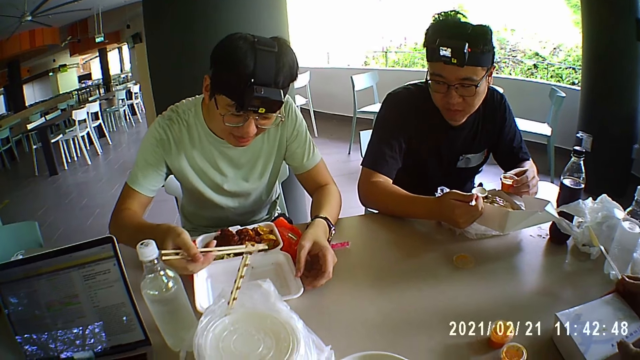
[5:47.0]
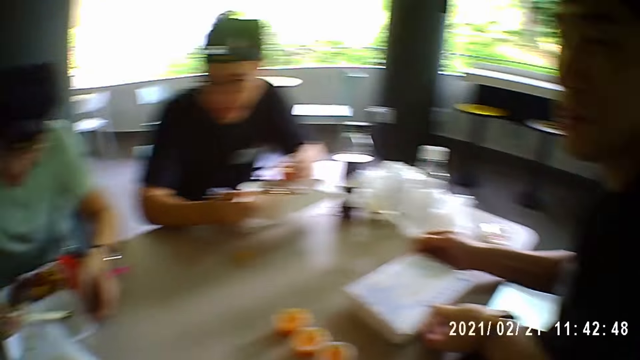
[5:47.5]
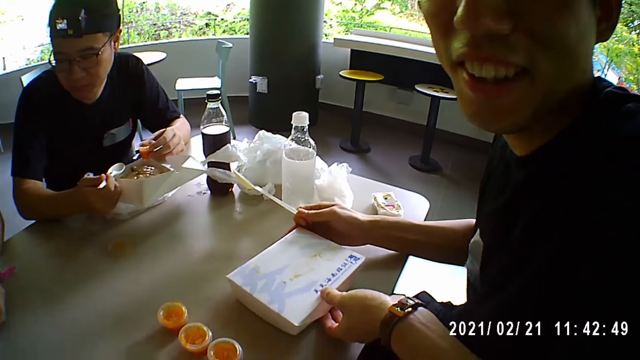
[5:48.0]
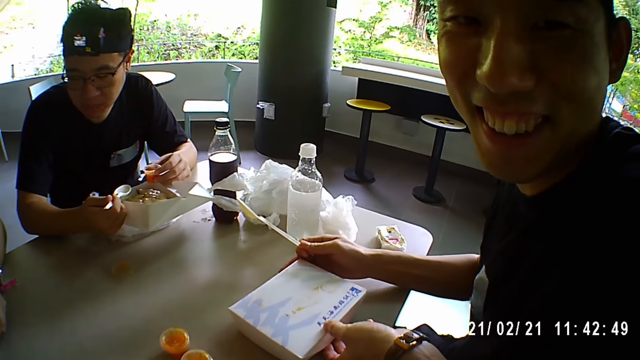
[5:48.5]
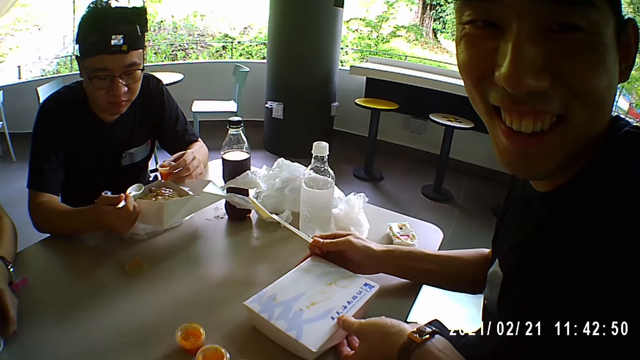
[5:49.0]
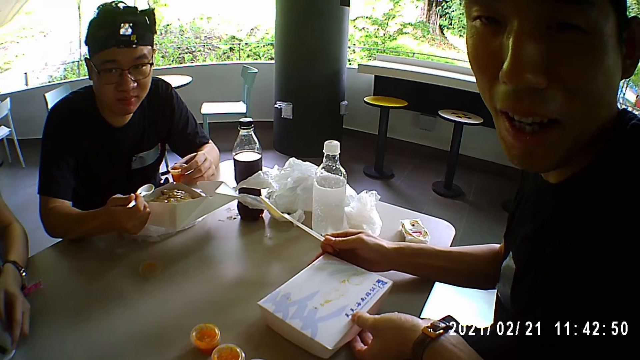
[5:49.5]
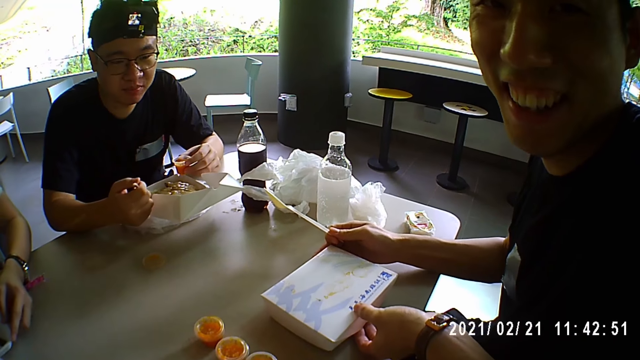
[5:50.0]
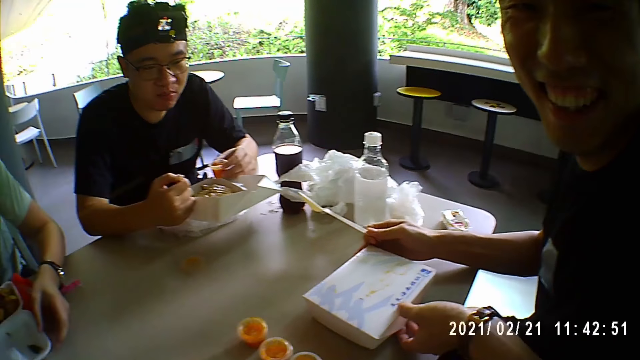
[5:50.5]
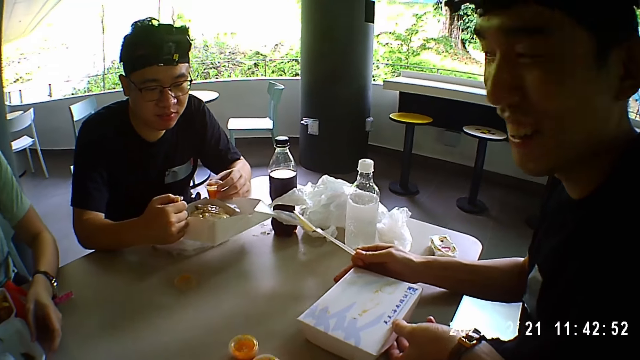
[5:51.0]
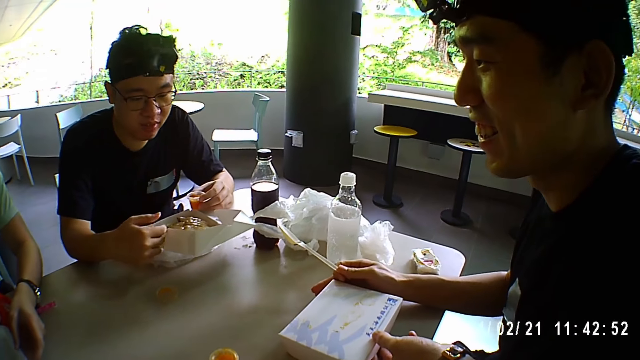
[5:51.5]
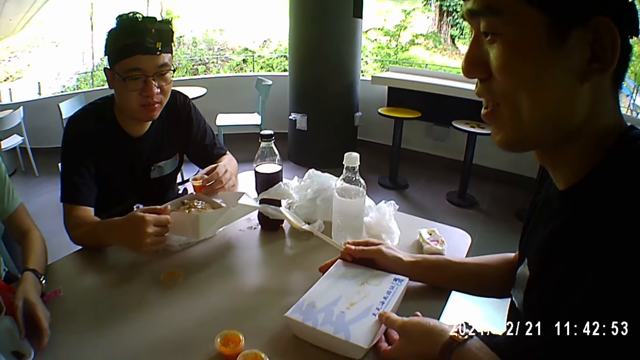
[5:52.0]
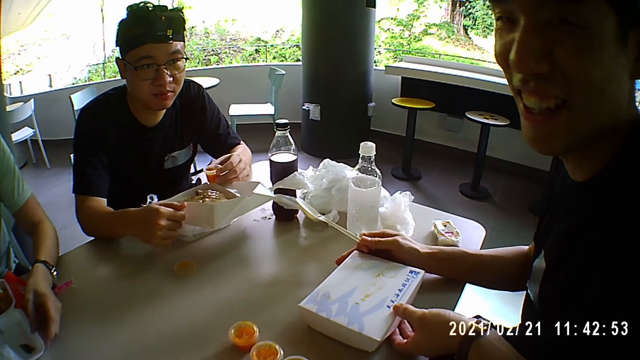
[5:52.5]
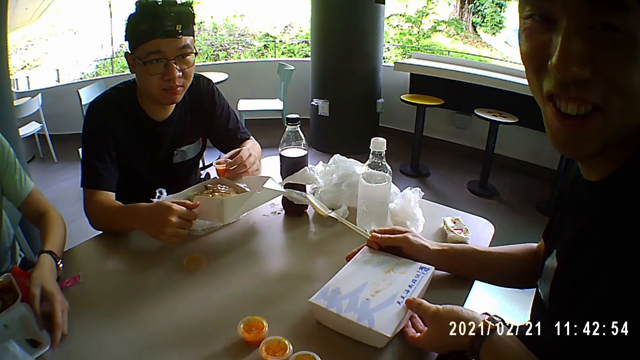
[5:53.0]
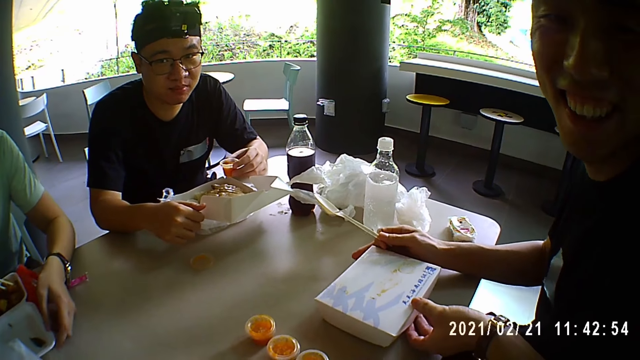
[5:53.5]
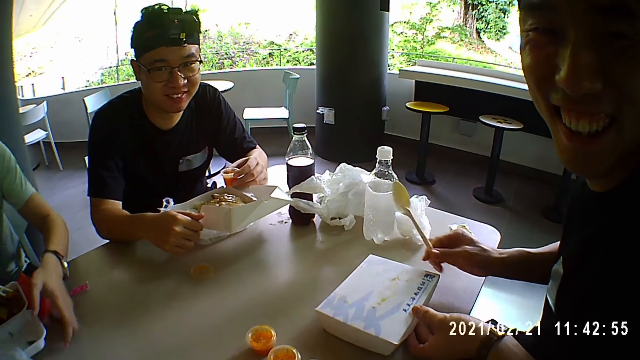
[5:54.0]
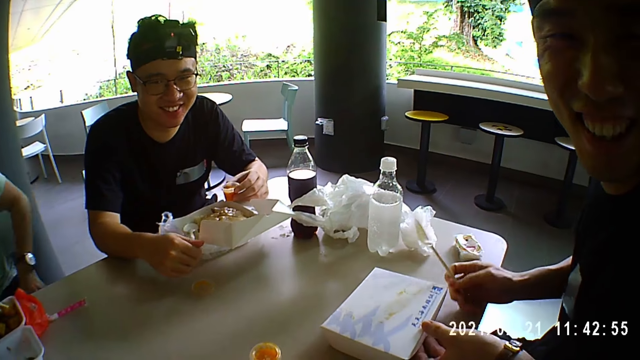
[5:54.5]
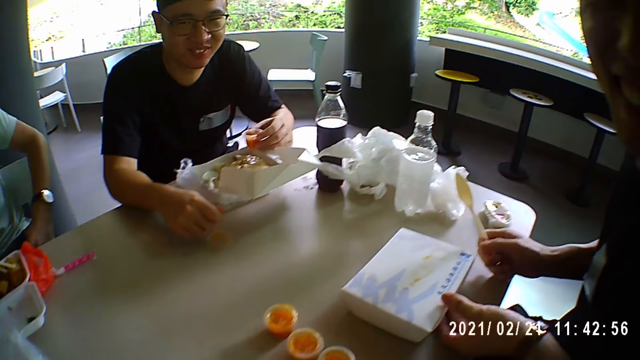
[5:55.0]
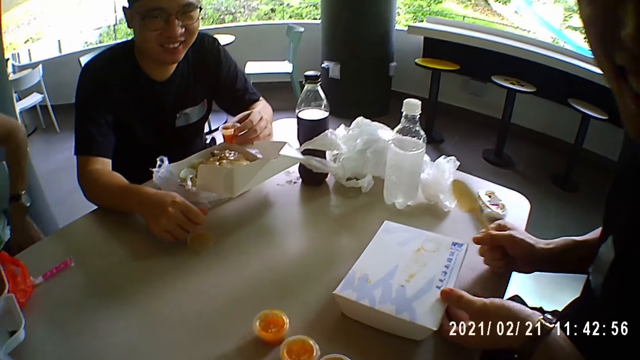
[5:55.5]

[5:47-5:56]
A man looks at something. Another man replies to the camera wearer.

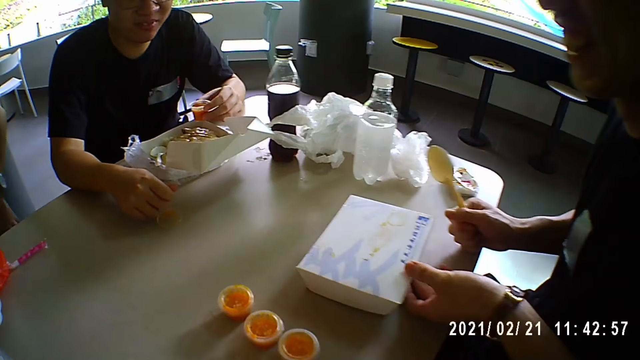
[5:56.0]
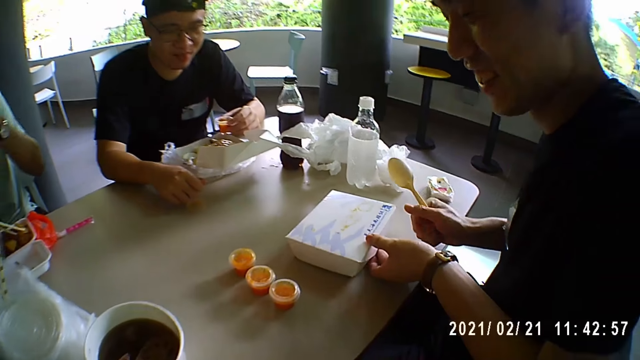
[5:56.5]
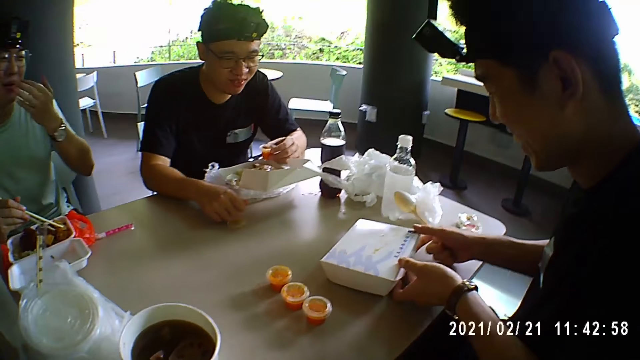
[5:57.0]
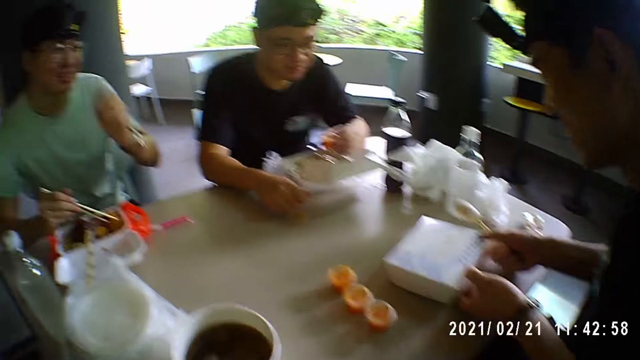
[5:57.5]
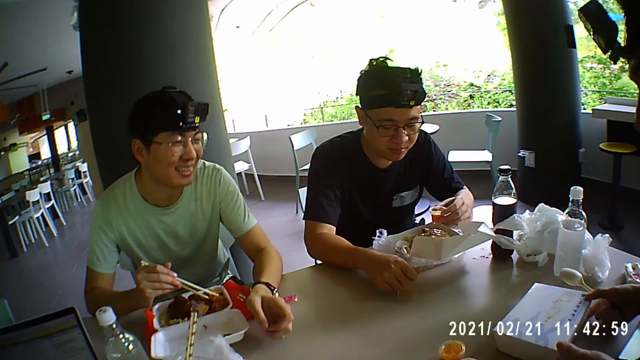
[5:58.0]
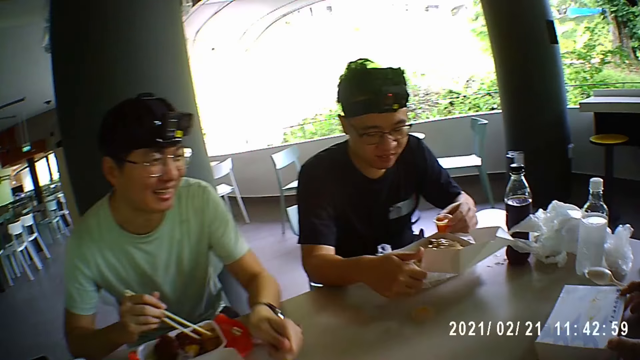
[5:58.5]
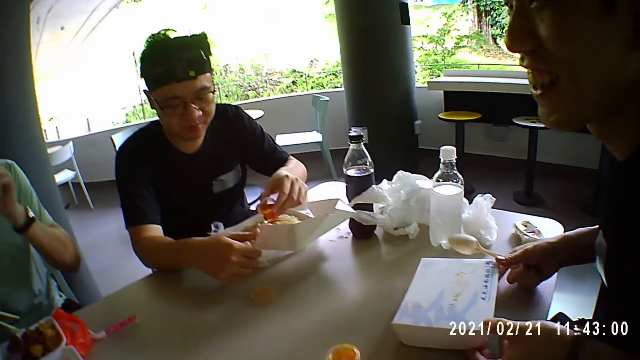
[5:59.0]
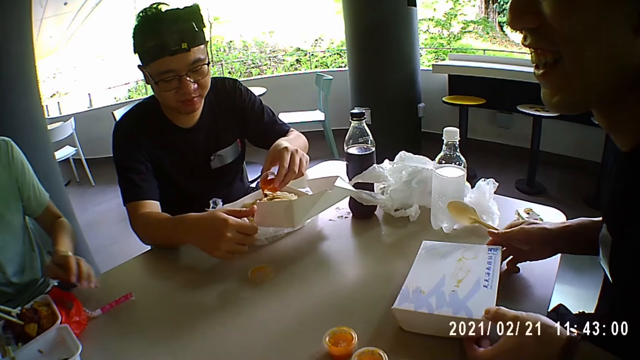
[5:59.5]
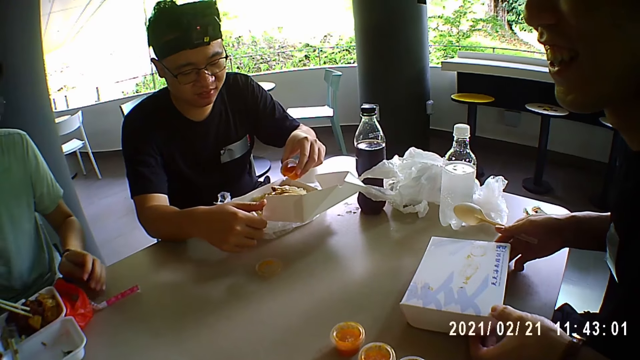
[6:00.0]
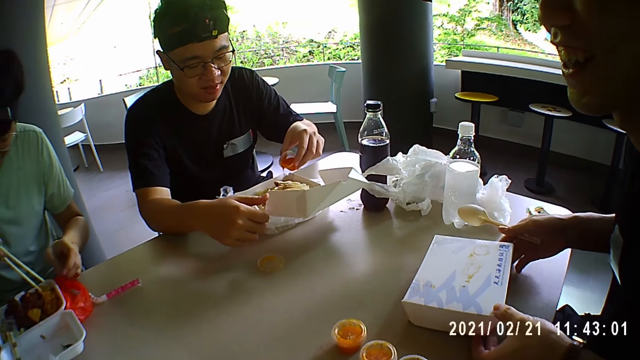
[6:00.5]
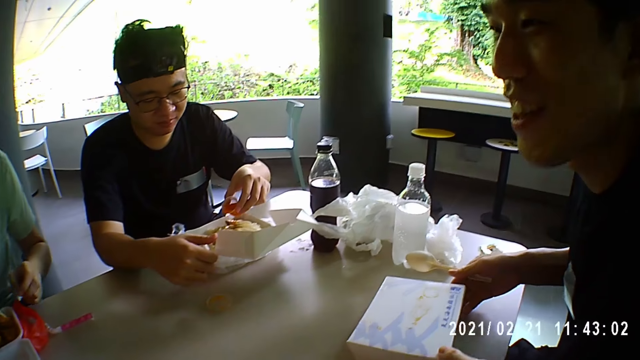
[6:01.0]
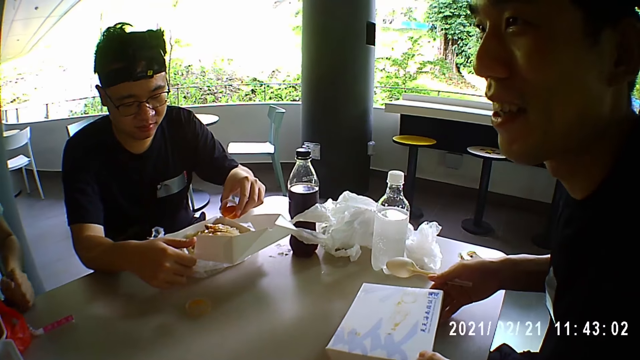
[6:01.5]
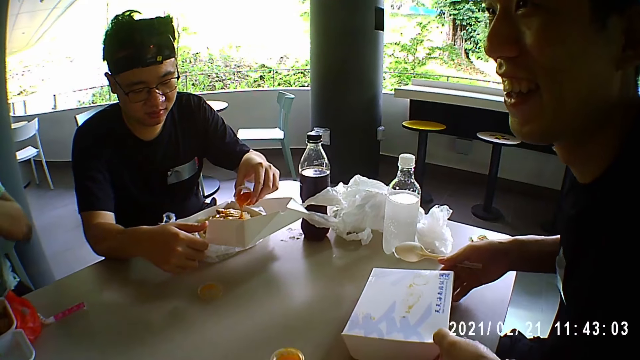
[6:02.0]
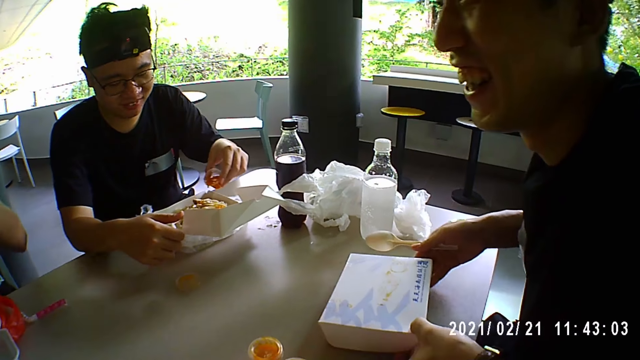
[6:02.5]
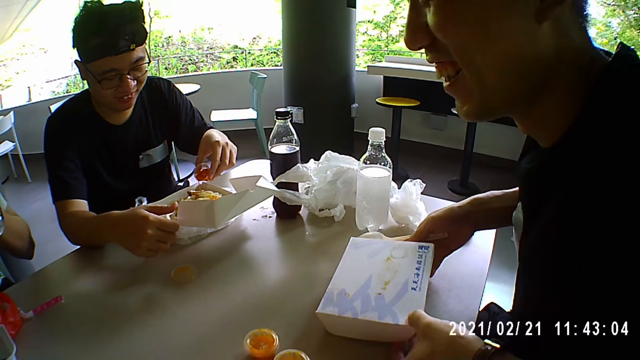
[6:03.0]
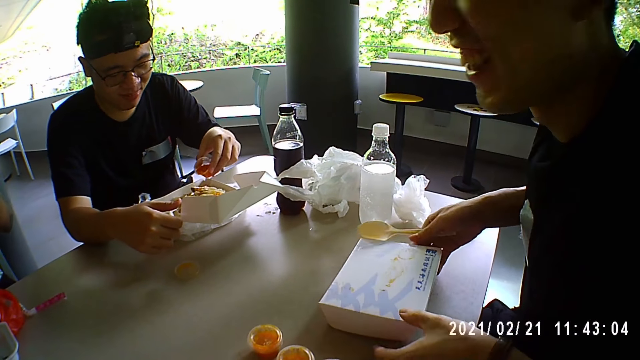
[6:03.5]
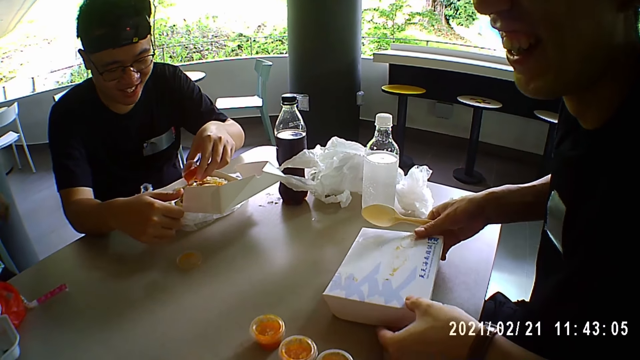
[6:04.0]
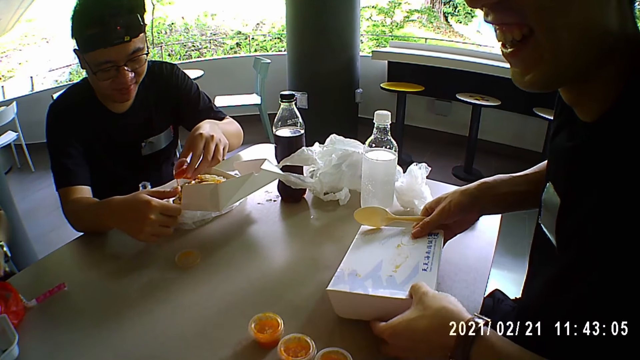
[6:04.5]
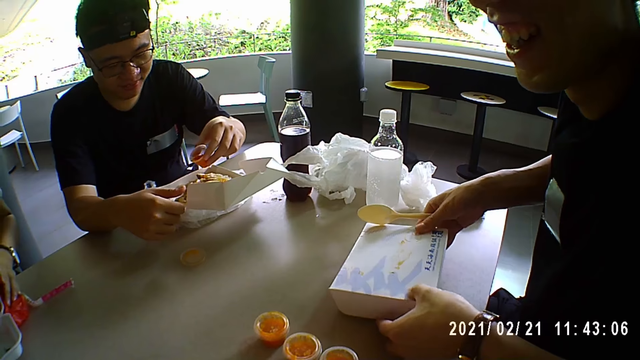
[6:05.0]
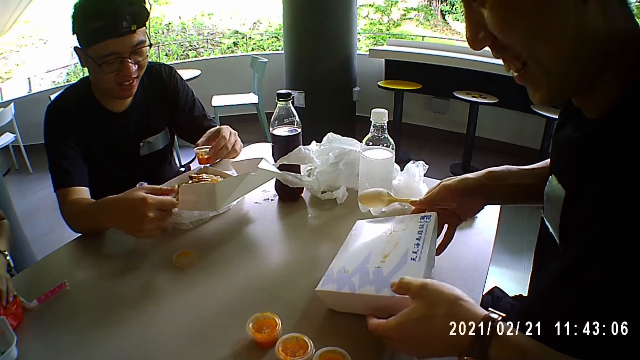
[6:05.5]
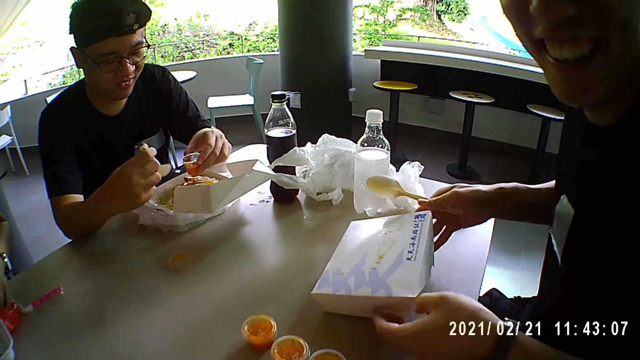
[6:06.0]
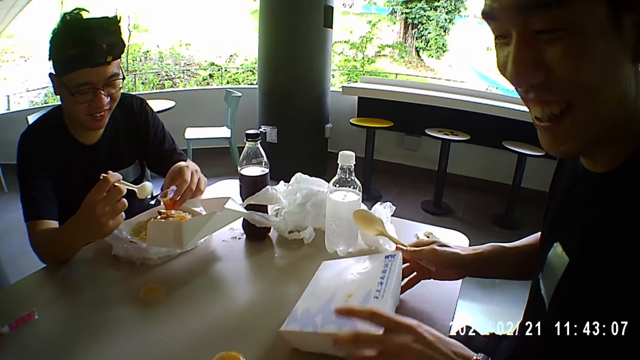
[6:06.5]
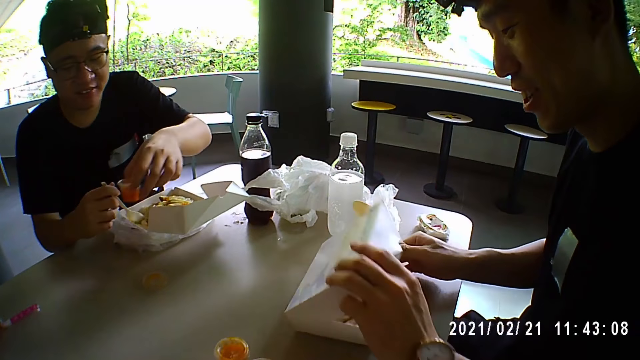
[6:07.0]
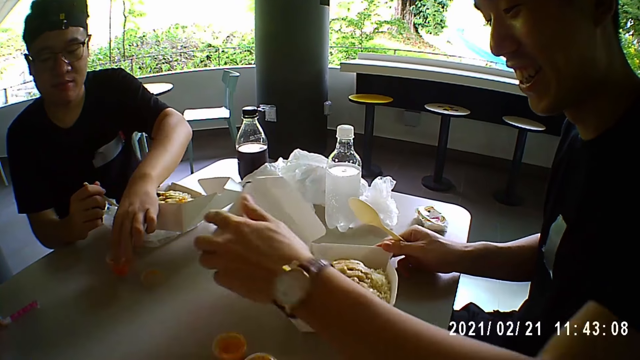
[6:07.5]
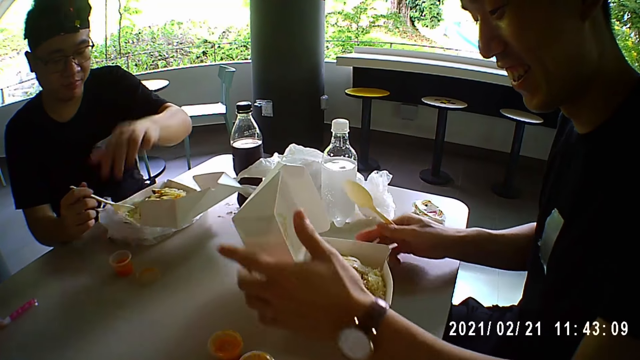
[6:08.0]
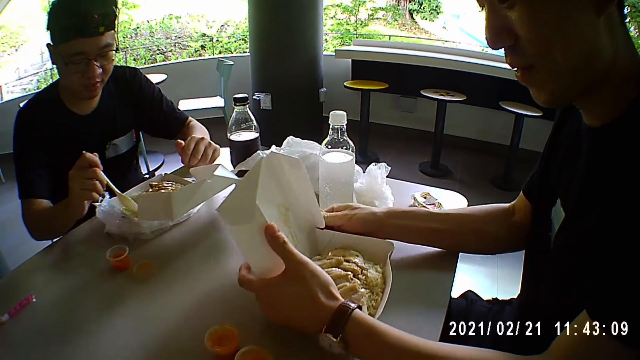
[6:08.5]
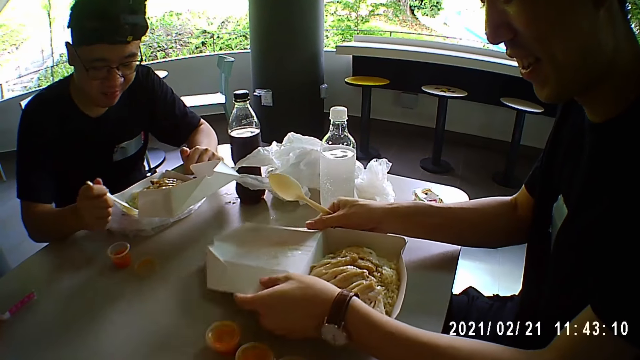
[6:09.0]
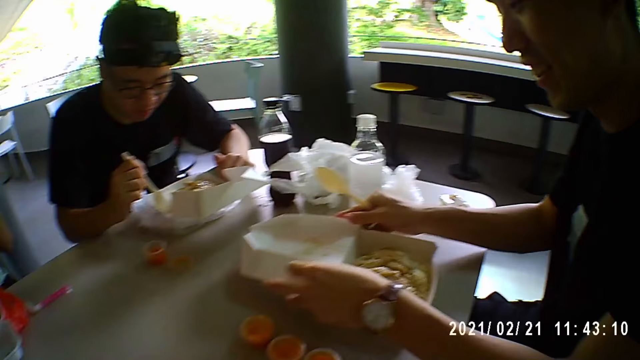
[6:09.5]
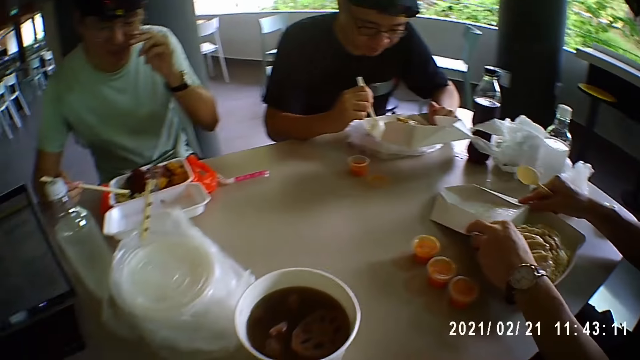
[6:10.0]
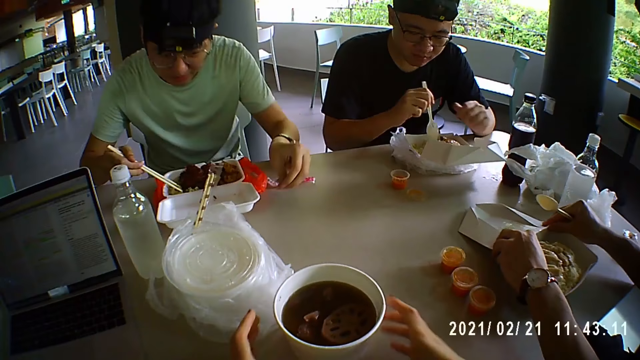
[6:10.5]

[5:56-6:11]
A man talks to a woman. Another man pours sauce on his food. The camera wearer converses with the first man. The first man opens his box of food. A third man pours sauce in the food and puts down the sauce container.
